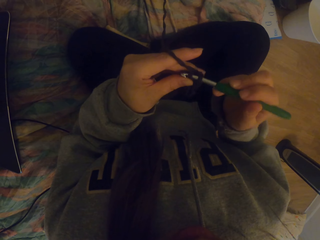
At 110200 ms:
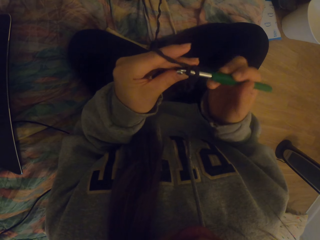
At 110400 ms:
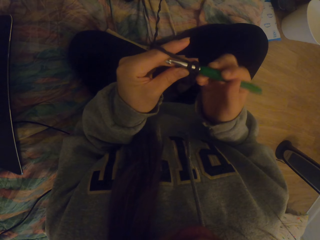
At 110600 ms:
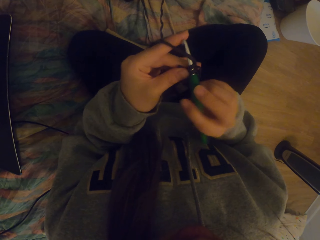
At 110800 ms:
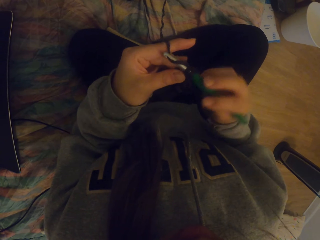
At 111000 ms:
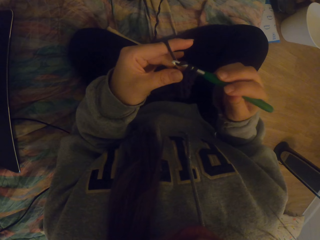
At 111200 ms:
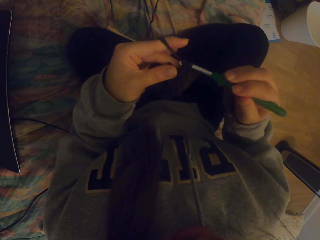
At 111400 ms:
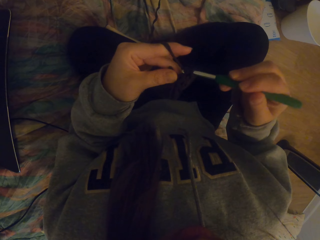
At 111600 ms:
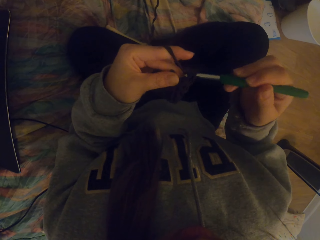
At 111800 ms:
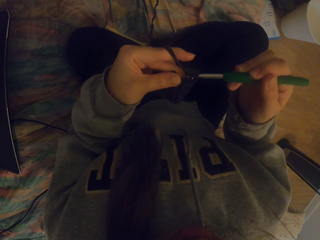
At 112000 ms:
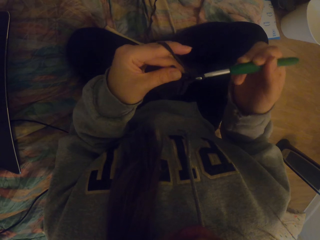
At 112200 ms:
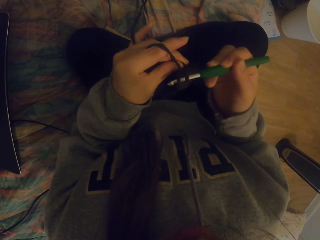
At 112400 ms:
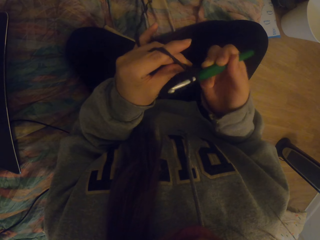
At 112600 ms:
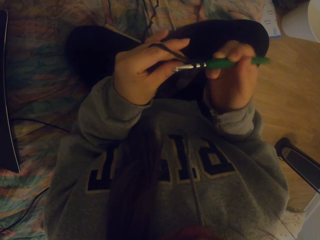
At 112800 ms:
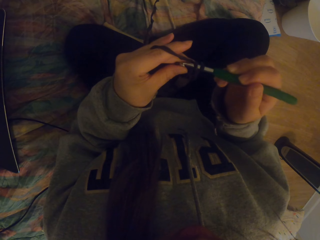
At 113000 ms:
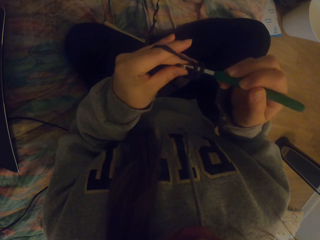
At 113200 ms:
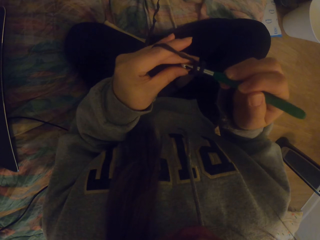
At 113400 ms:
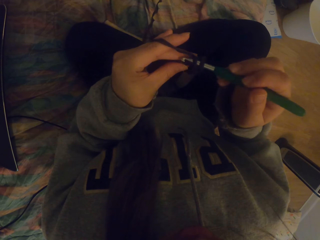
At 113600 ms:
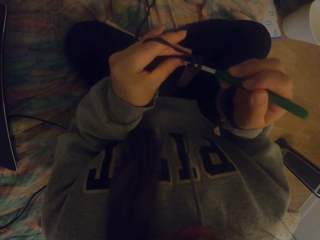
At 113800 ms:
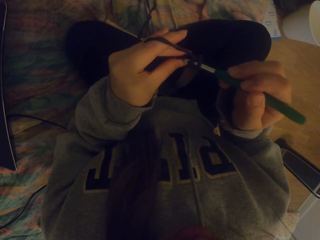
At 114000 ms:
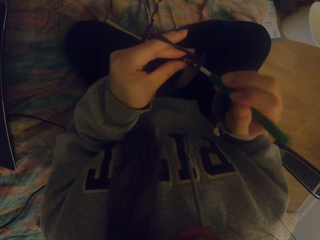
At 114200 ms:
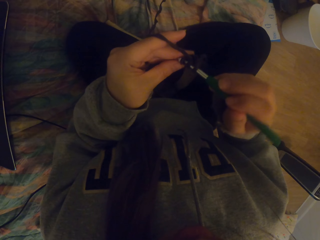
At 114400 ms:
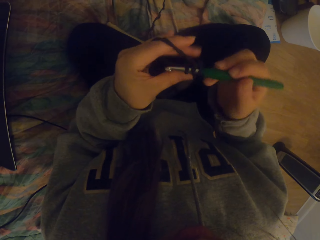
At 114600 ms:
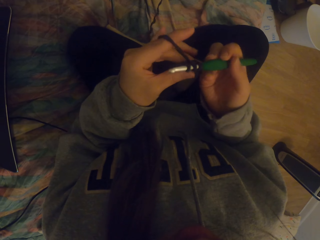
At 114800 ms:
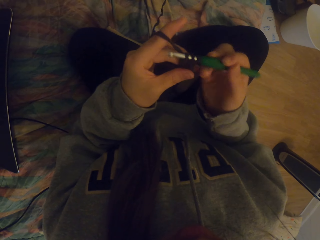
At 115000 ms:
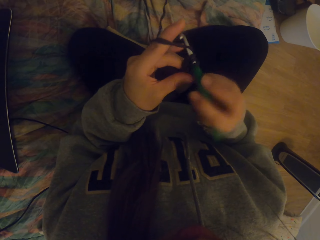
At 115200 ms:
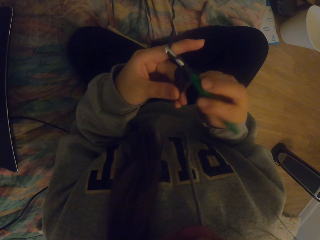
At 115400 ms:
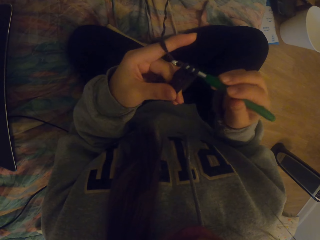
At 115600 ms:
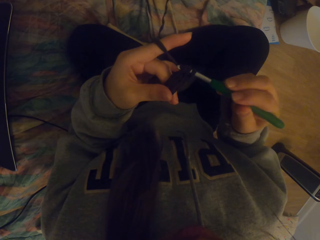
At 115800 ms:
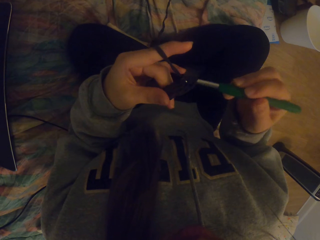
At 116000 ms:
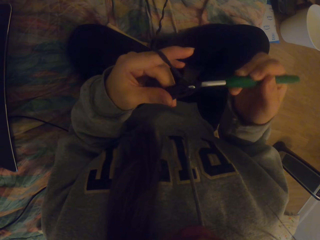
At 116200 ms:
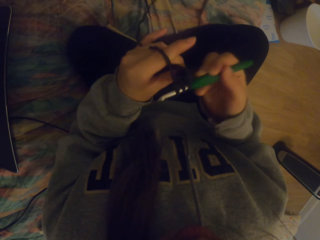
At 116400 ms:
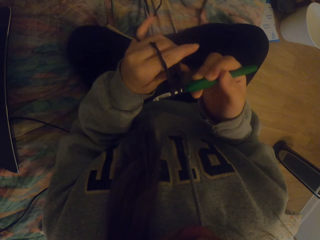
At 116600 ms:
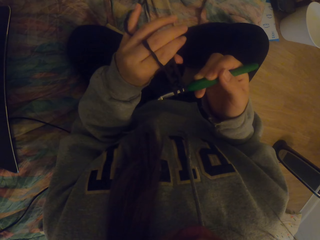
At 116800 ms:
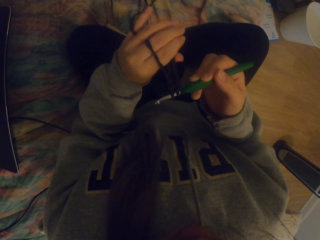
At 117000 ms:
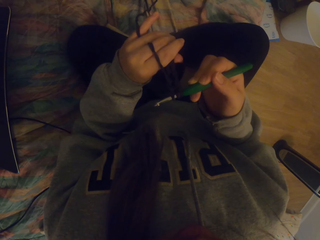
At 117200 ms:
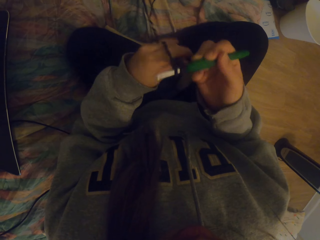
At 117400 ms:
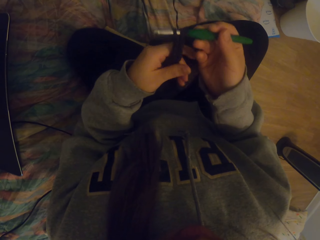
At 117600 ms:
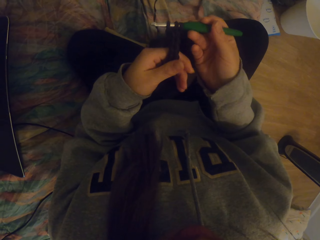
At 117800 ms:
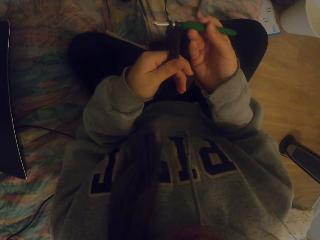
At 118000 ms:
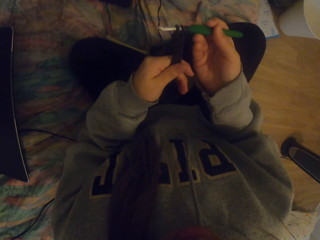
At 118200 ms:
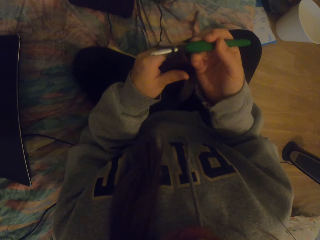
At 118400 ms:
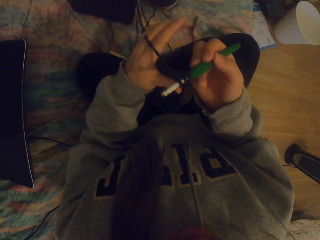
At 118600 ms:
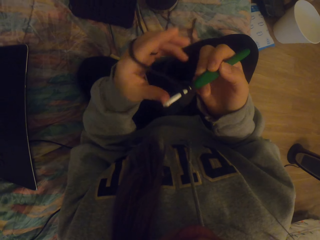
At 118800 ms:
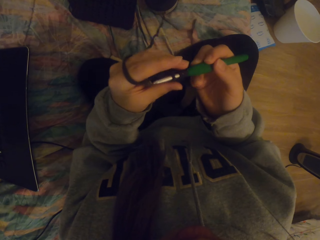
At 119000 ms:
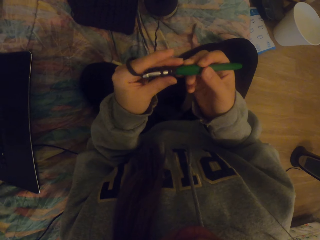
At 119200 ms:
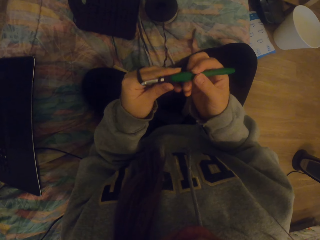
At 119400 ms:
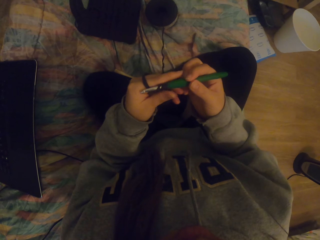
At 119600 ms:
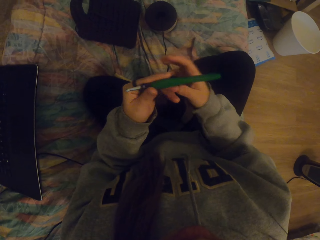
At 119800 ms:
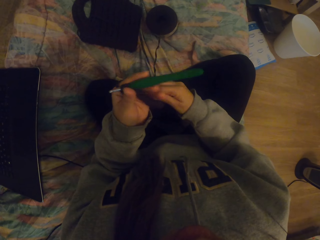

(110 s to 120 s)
The camera wearer straightens fabric on the crochet.

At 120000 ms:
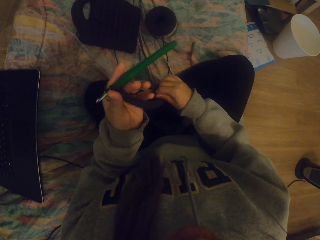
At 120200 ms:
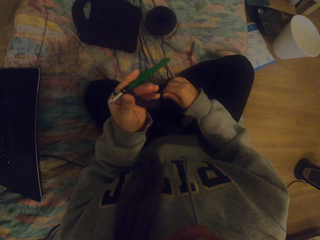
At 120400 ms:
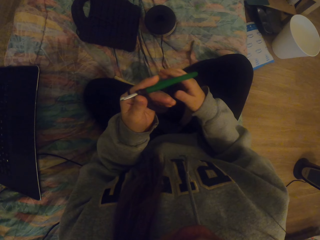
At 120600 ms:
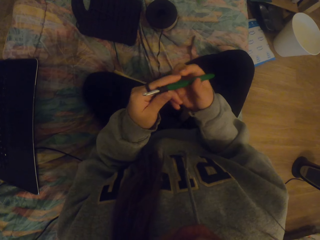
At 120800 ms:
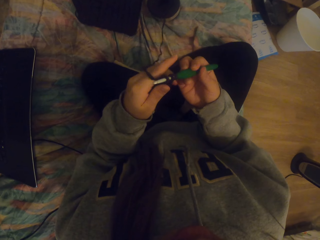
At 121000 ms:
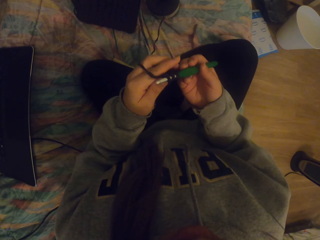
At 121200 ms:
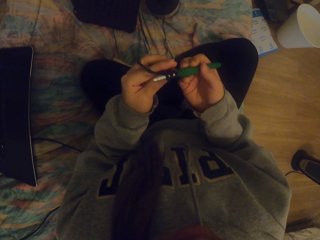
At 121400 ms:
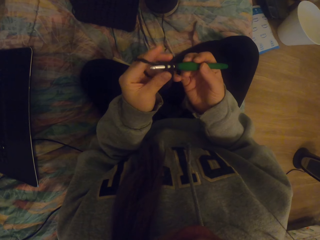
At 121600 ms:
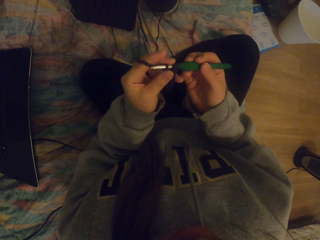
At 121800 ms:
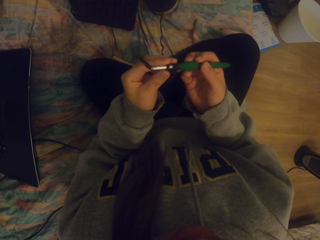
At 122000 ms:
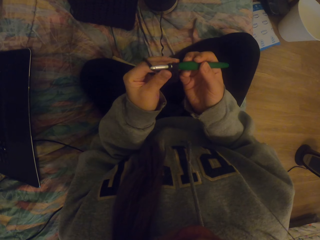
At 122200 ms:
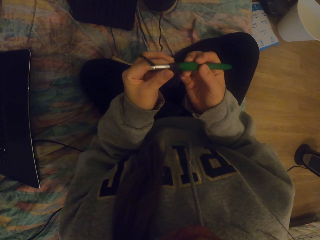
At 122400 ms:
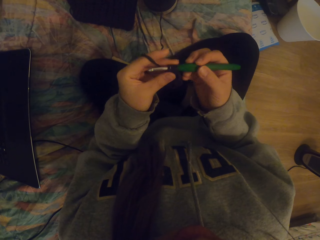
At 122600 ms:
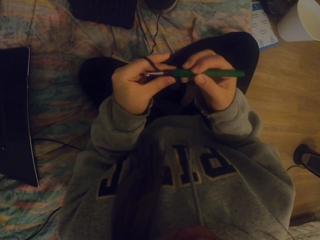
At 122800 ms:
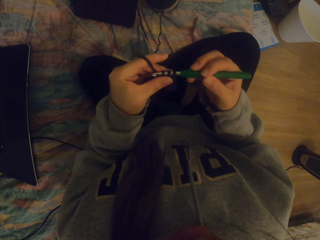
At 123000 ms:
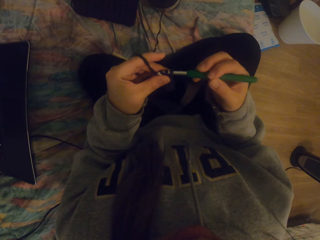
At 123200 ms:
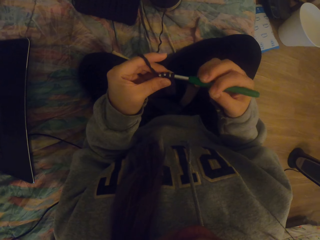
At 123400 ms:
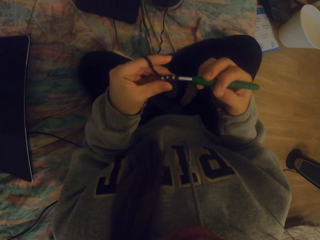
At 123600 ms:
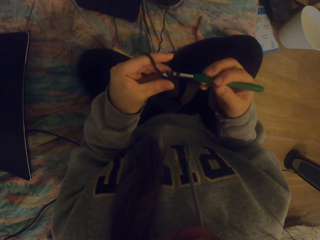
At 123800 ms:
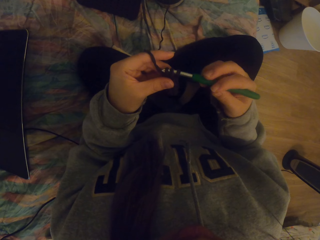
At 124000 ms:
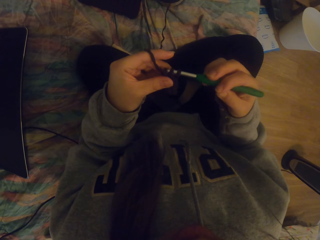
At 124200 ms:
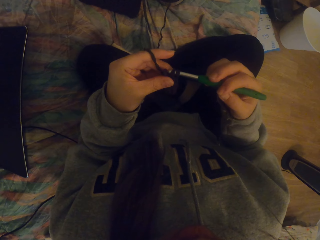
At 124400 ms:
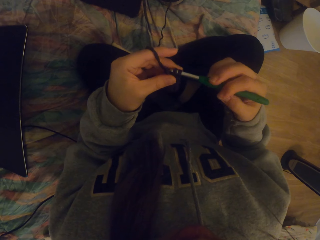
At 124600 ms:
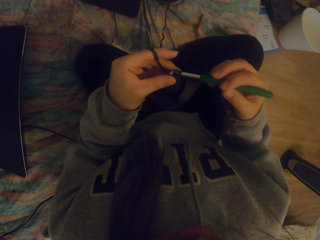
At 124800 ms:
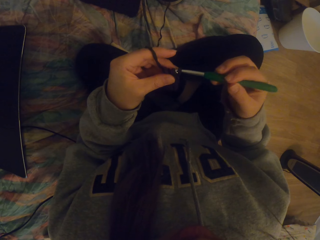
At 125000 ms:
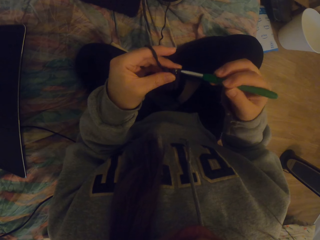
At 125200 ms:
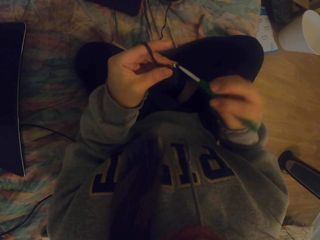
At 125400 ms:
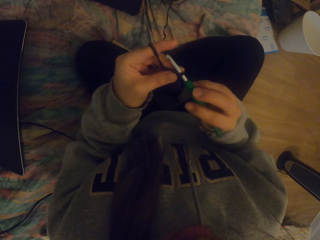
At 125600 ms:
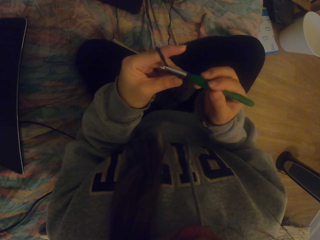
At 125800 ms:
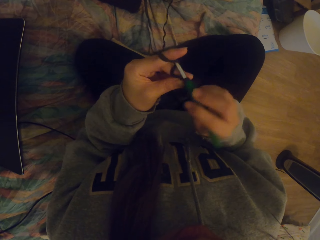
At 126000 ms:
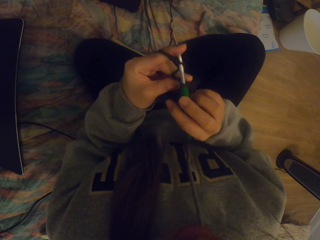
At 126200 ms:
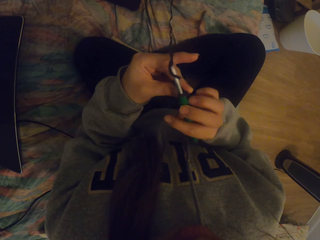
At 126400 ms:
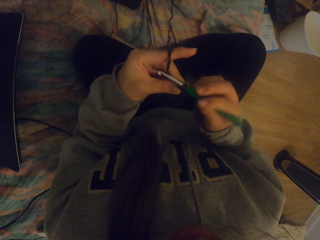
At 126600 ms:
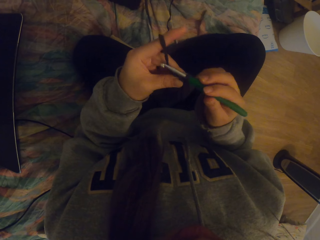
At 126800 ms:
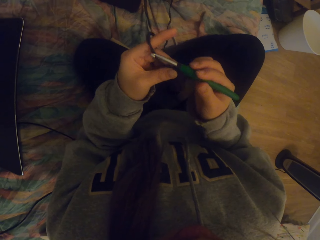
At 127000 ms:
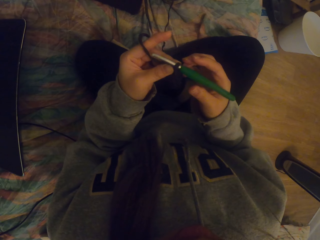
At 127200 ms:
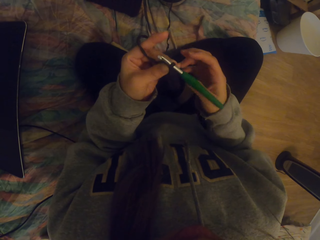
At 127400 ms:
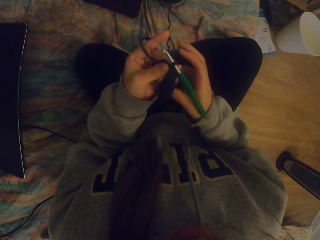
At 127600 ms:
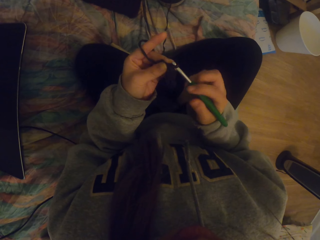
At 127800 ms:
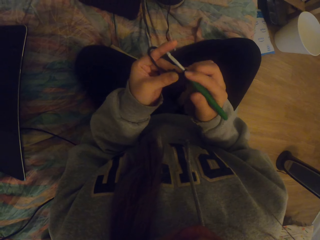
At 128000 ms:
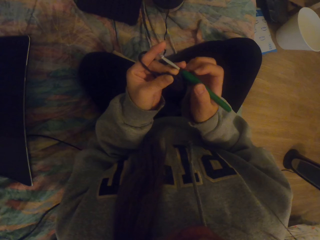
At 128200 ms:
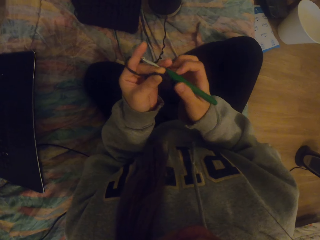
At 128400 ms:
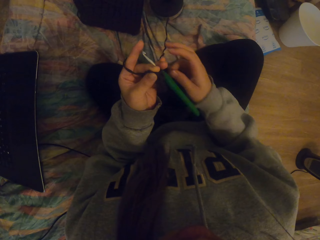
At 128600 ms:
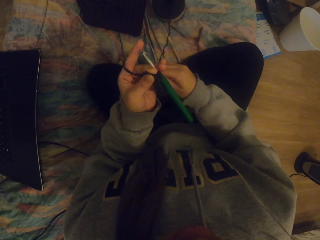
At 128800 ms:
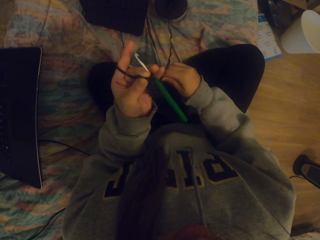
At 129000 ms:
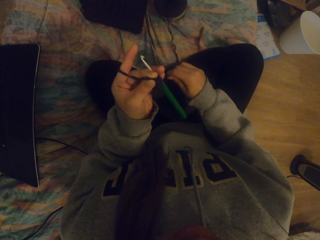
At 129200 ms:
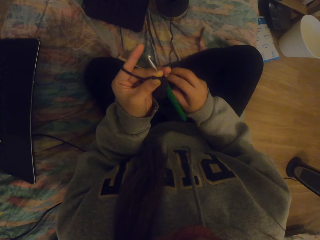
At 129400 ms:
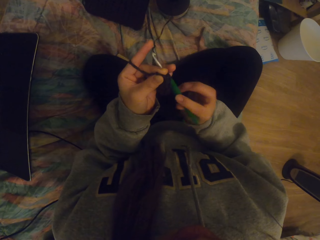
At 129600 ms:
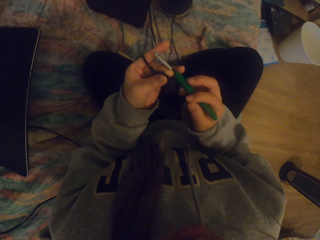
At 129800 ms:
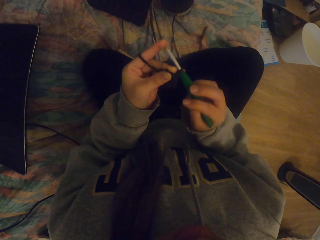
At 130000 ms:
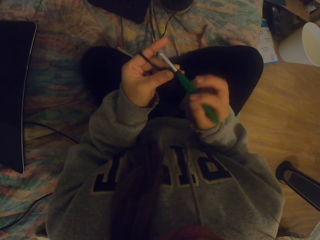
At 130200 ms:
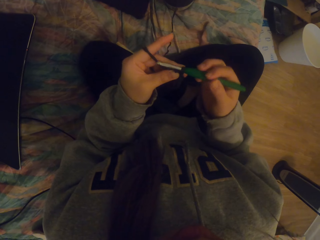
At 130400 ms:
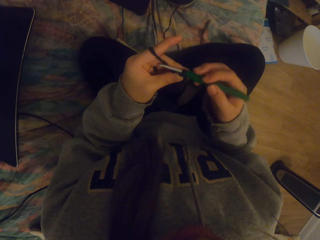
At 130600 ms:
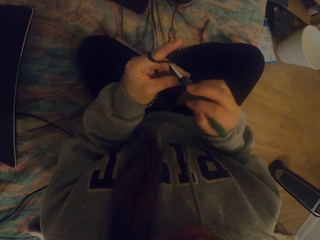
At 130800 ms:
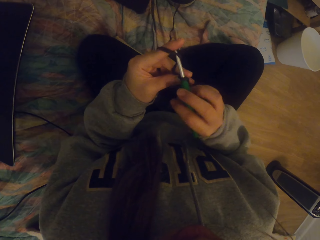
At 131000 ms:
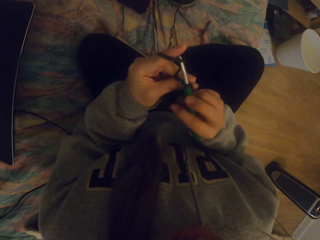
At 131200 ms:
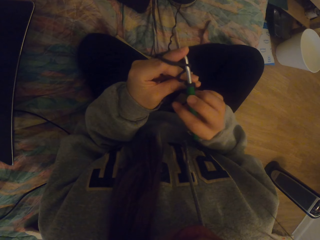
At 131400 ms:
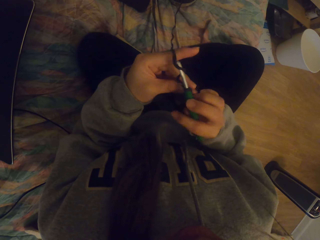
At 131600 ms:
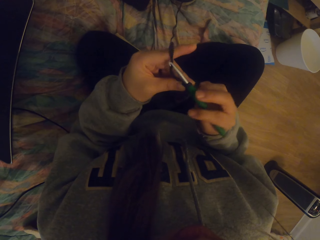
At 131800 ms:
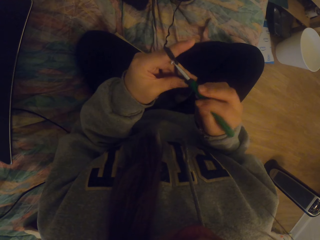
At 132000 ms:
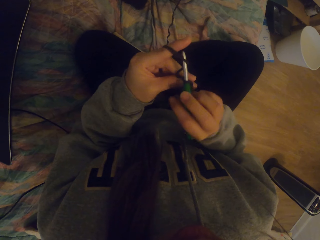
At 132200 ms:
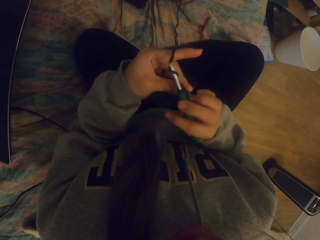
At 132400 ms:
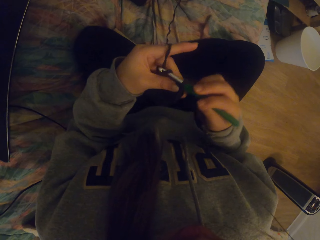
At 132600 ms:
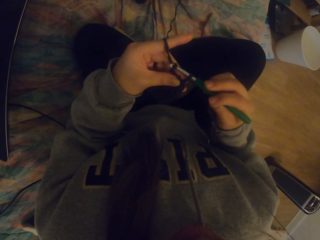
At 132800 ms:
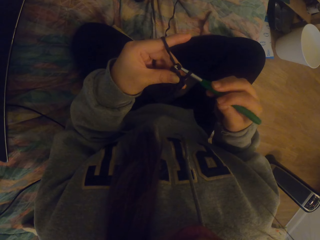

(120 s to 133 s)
The camera wearer pulls thread with the right hand. They adjust the thread on the crochet. They crochet with a crochet hook. They straighten the crochet. They pull the thread with the right hand. They crochet with the crochet hook.
